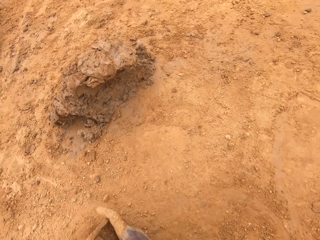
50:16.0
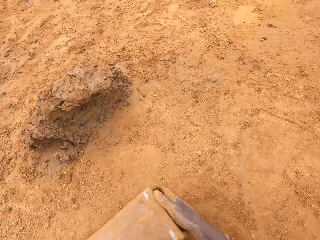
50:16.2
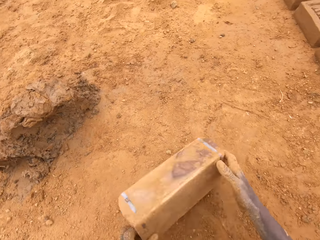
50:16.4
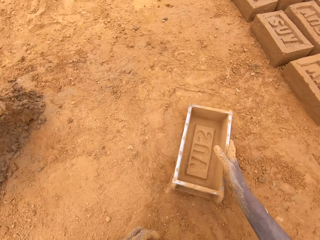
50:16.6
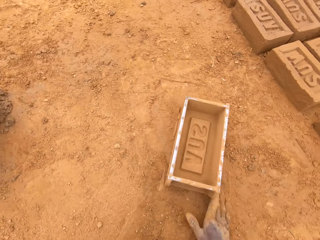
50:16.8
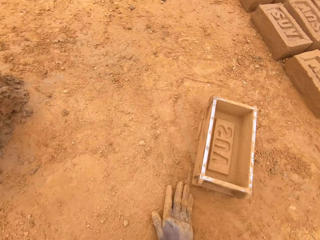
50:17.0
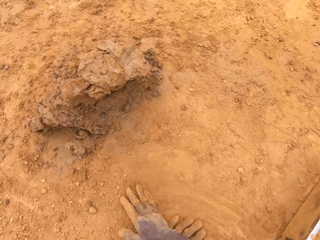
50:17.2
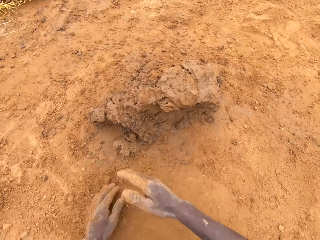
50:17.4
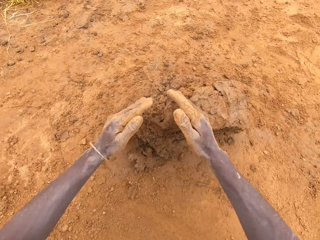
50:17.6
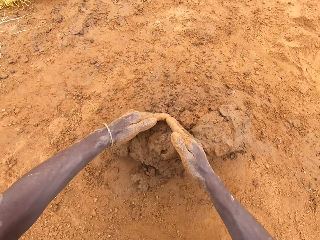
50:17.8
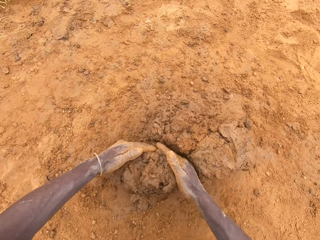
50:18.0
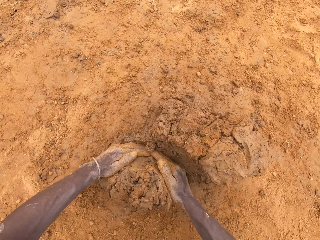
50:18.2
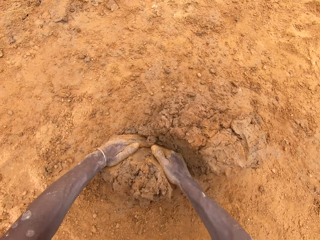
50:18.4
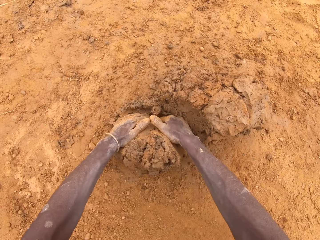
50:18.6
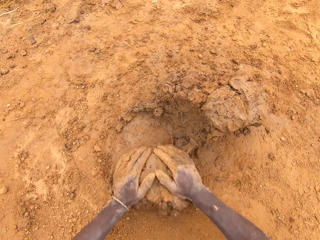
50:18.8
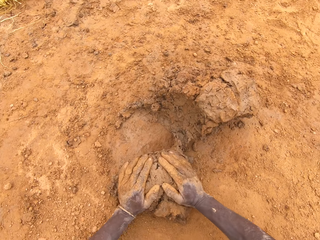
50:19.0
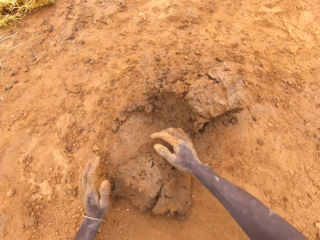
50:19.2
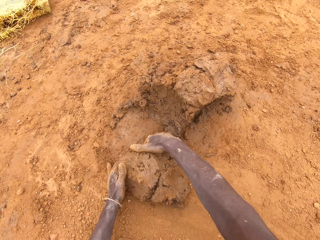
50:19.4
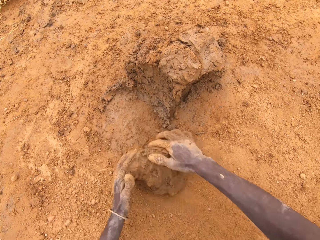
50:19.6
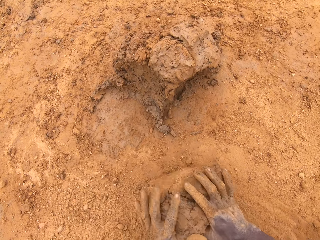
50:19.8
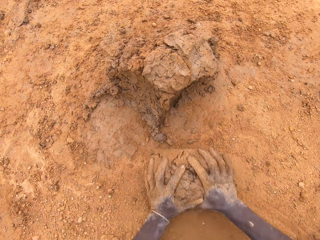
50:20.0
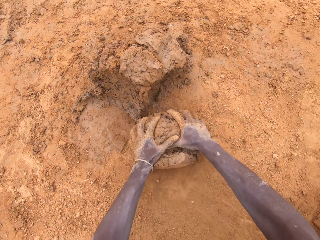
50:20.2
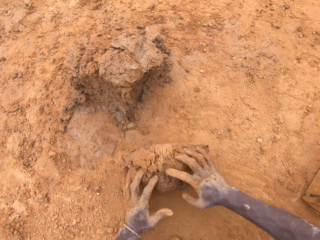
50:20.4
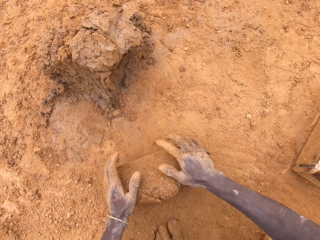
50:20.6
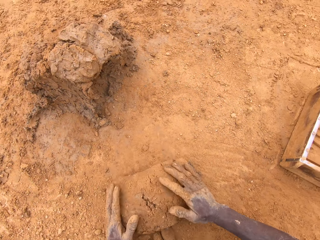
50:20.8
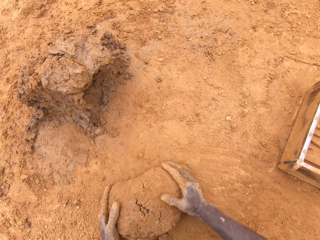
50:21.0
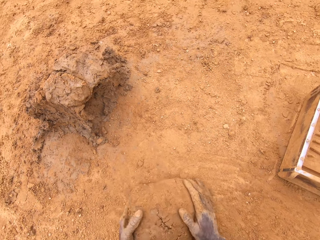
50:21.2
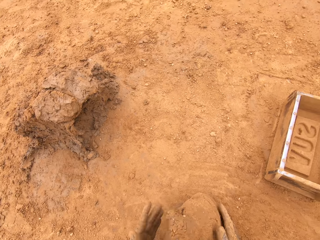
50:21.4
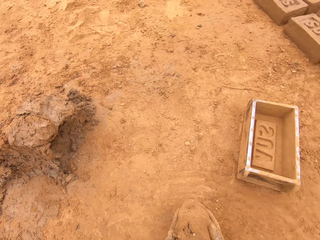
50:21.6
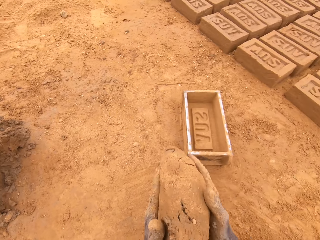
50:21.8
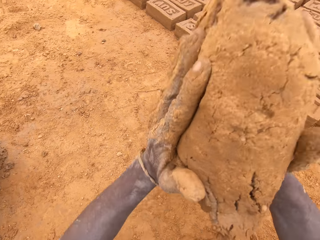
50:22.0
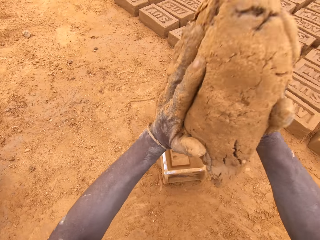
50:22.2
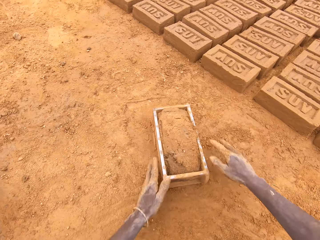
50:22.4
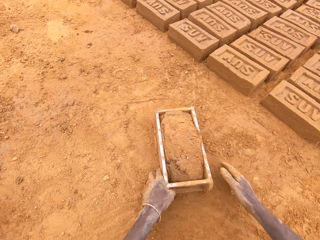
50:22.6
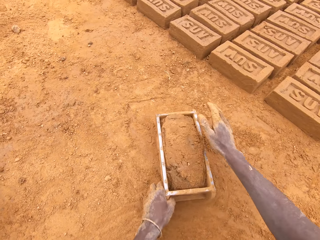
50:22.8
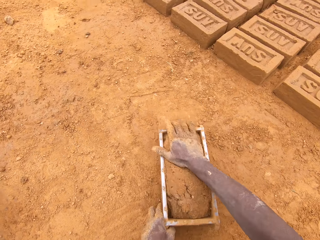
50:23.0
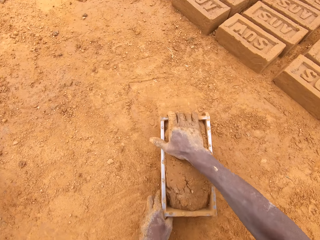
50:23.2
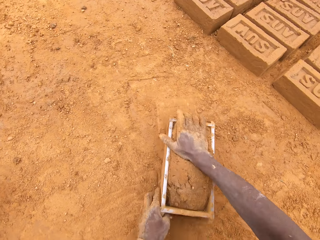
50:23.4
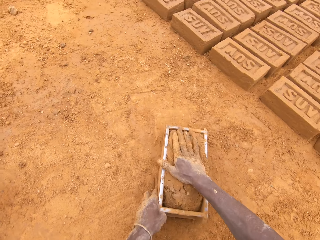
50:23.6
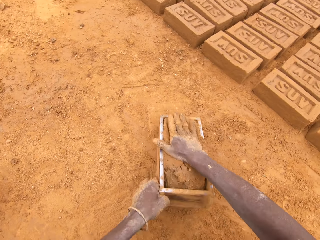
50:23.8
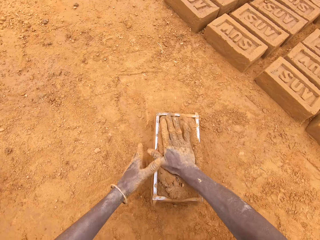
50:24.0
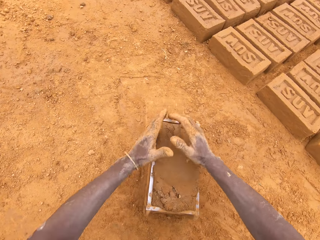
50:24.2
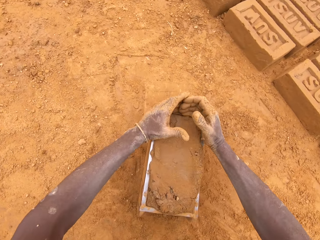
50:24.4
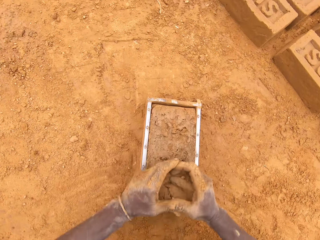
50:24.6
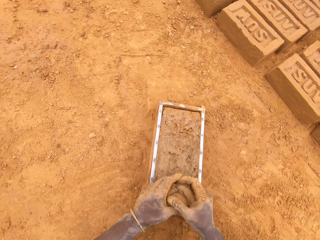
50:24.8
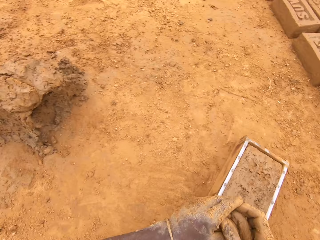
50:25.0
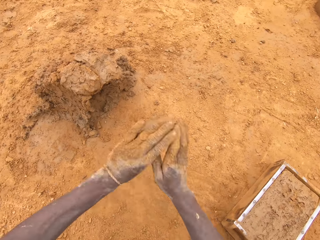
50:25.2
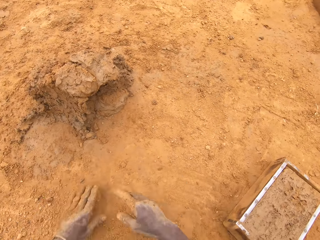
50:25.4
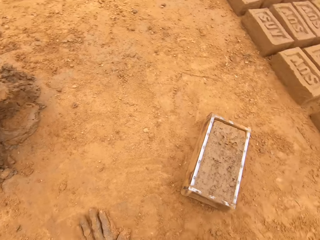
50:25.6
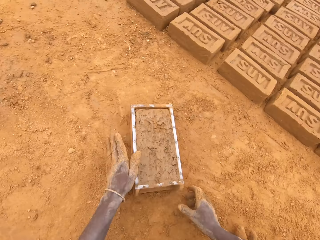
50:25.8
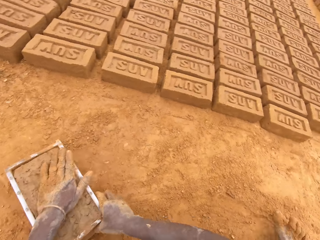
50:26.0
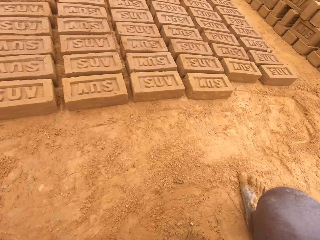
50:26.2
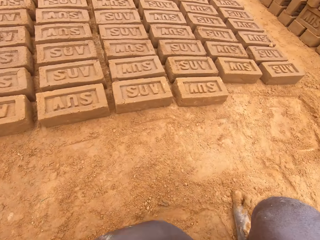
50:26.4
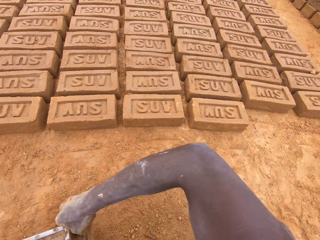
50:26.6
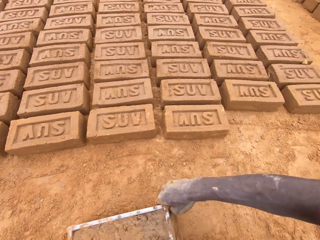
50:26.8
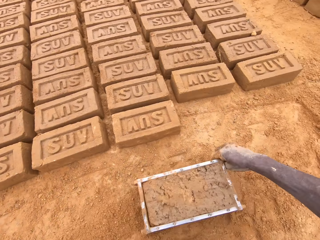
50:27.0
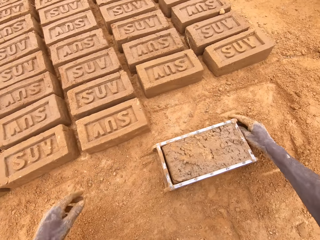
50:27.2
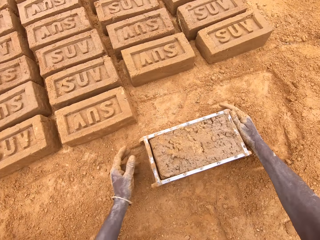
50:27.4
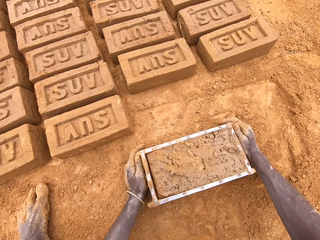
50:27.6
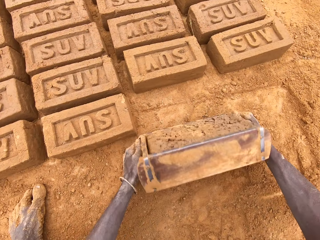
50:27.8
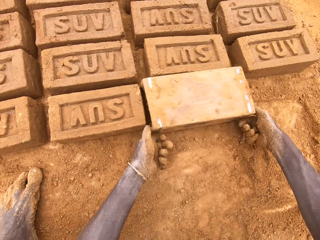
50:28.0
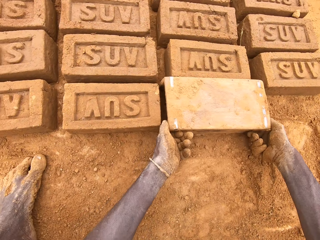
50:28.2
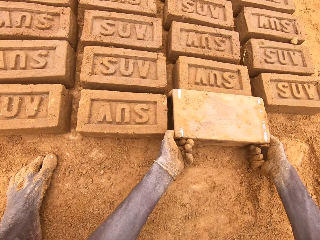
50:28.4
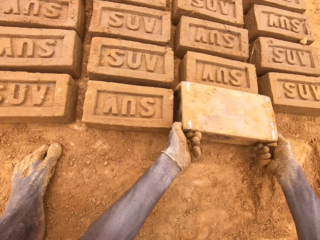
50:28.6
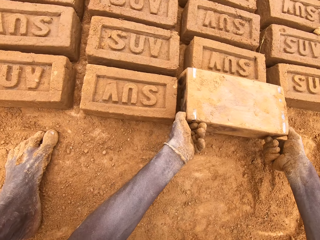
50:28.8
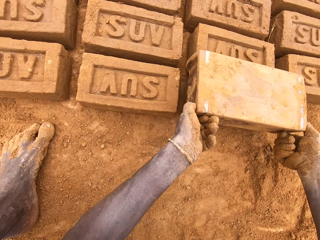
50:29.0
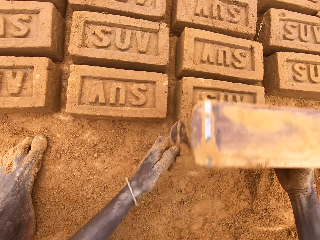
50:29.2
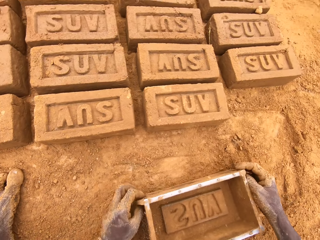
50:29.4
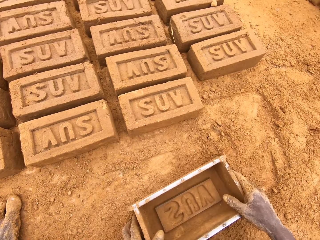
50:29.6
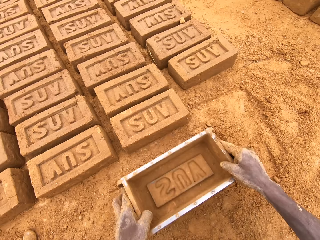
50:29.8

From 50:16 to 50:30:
The camera wearer spreads soil on a brick mold or box. He pours the soil. He puts down the brick mold on the ground. He rubs hands on the ground. He cuts clay with his hands. He scoops the clay with the hands. He molds the clay on the ground. He puts the clay on the brick mold. He moves the box. He adjusts the clay in the brick mold. He levels the clay in the box. He puts down the clay on the ground. He throws the clay on the ground. He picks up the brick mold from the ground. He moves the box and inverts the box. He pours the clay on the ground. He pulls the box.

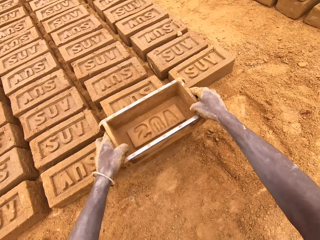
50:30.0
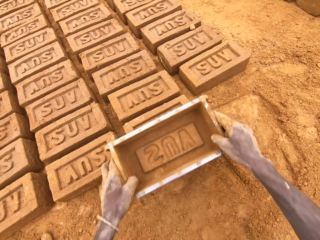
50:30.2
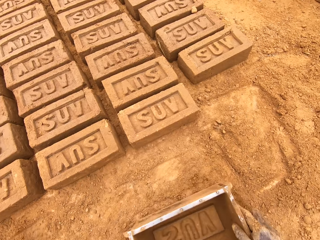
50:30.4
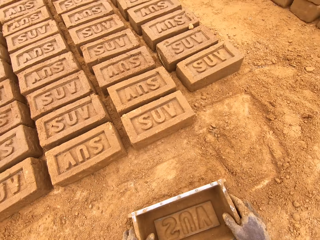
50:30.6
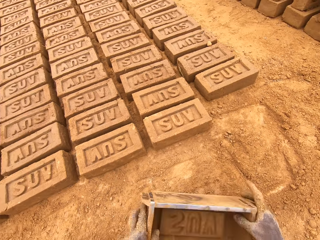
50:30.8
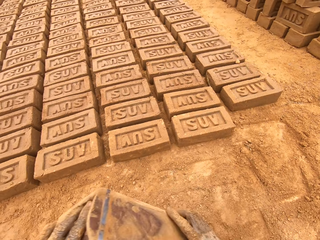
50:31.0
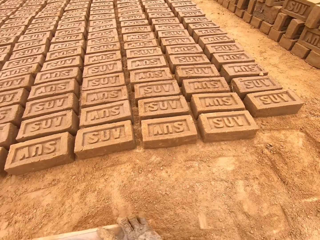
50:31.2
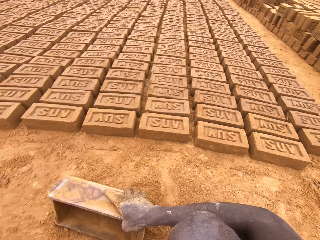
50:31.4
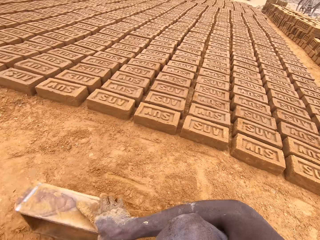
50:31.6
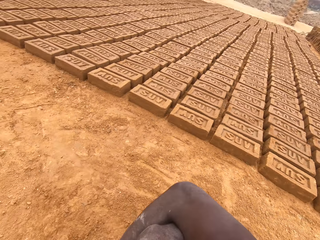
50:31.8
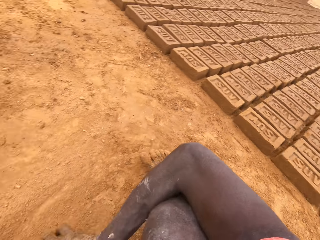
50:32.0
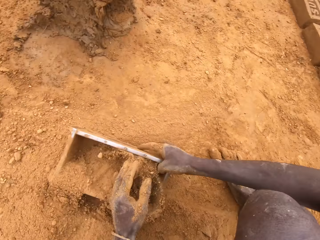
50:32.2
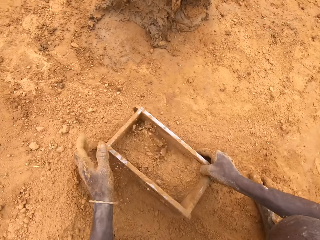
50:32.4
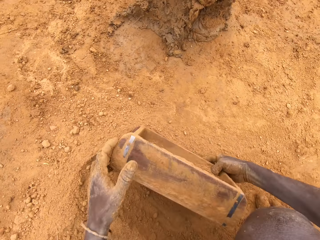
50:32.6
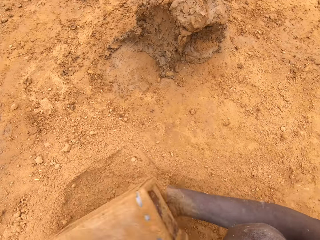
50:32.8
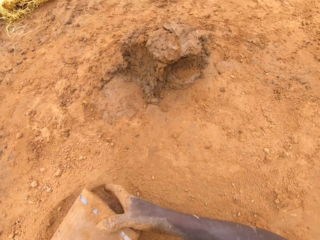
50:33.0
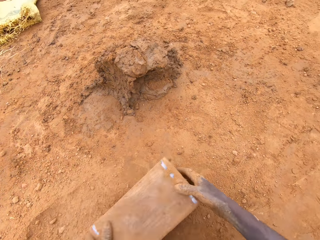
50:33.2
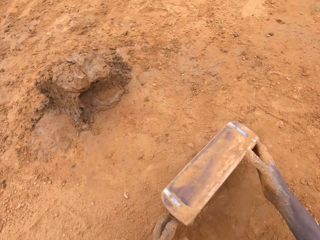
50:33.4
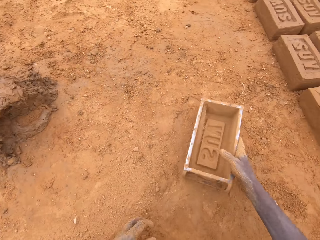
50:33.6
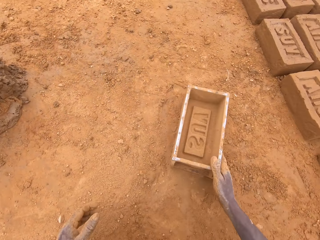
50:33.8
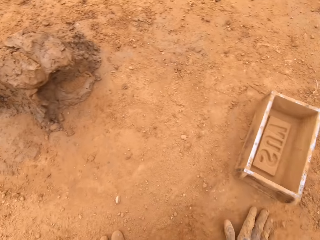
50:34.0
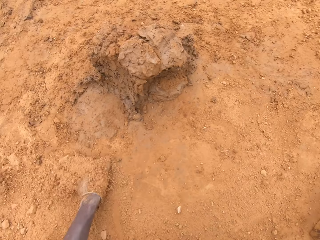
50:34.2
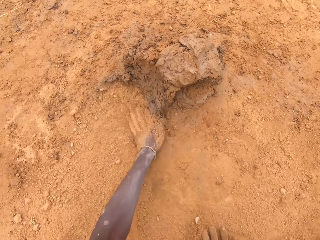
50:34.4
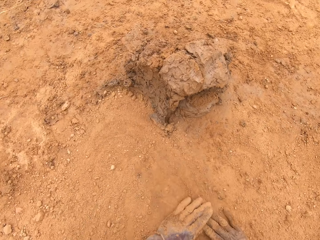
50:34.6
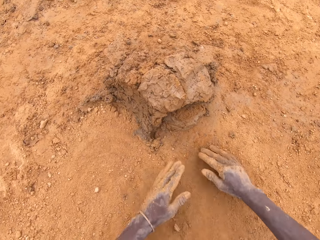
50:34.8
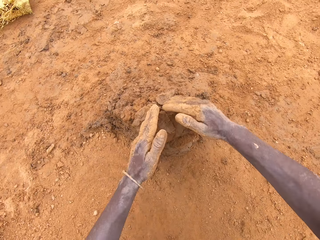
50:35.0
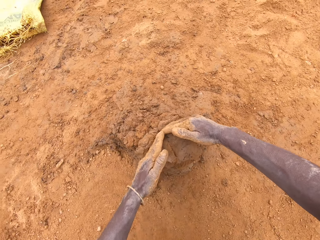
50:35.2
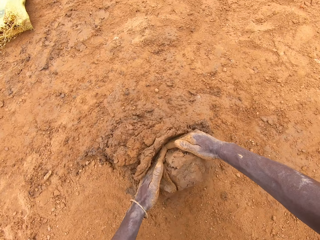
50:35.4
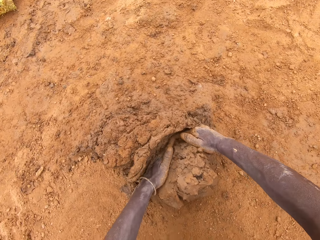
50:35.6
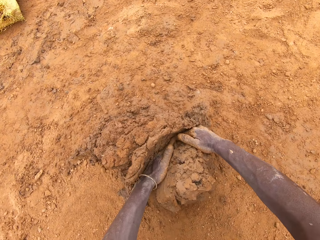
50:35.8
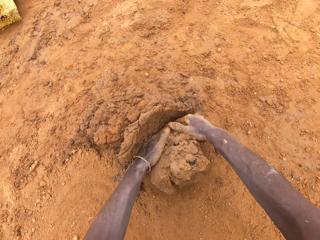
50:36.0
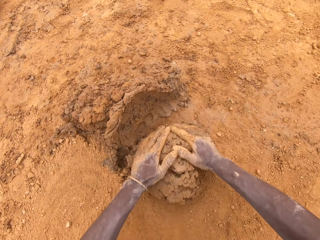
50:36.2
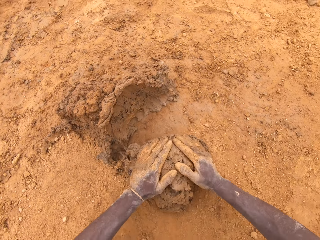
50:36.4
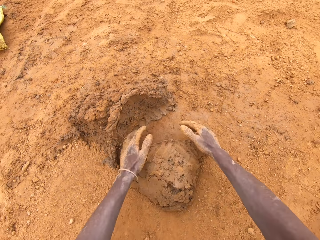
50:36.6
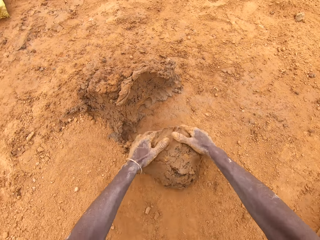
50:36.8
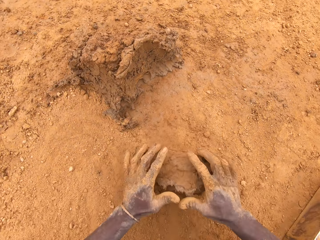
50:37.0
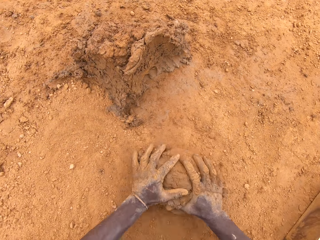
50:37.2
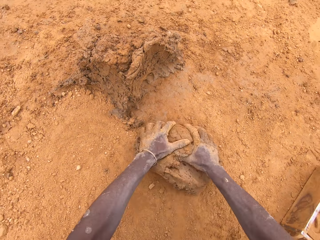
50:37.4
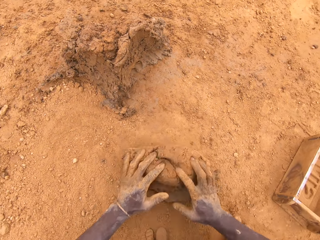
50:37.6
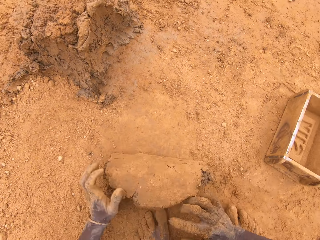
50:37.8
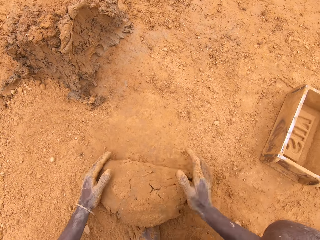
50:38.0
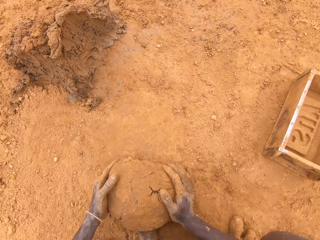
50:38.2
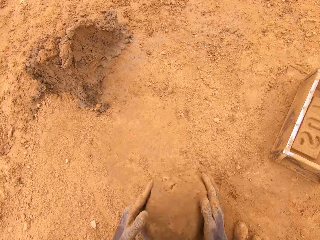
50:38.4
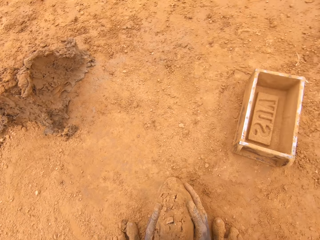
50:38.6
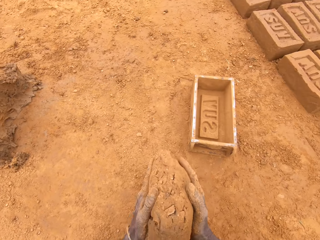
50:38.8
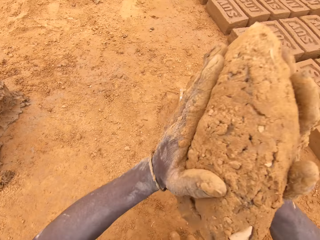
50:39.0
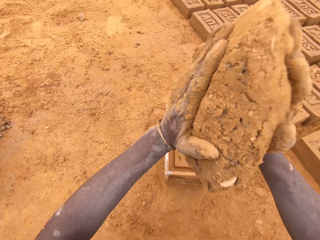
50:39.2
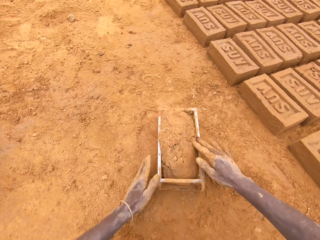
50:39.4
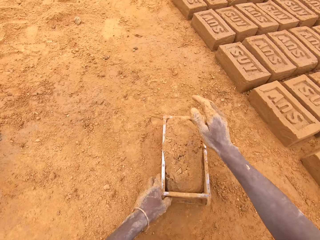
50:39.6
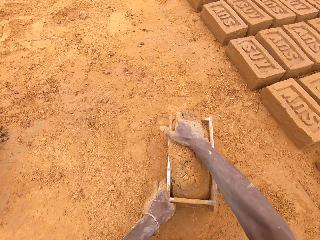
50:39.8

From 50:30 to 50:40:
The camera wearer moves a box or brick mold. He adjusts the brick mold on the ground. He spreads soil on the brick mold. He pours the soil. He puts down the brick mold on the ground. He moves the box. He rubs the ground with the hands. He cuts clay with his hands. He scoops the clay with the hands. He molds the clay with his hands. He puts the clay in the brick mold.
